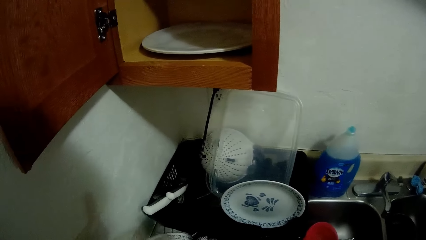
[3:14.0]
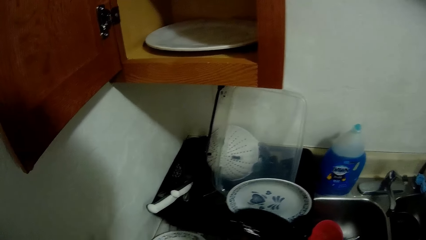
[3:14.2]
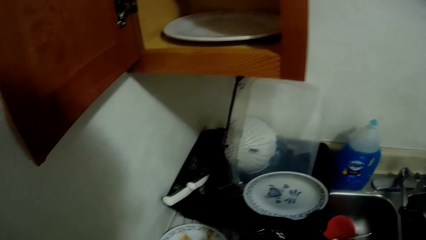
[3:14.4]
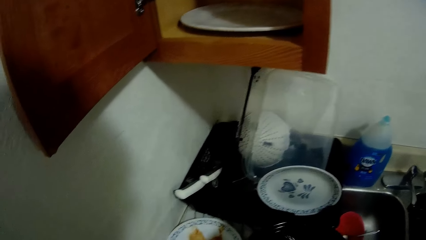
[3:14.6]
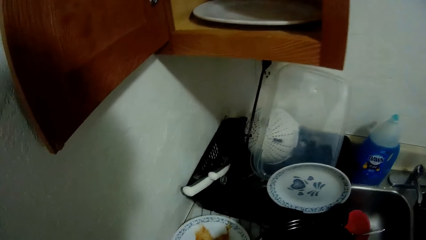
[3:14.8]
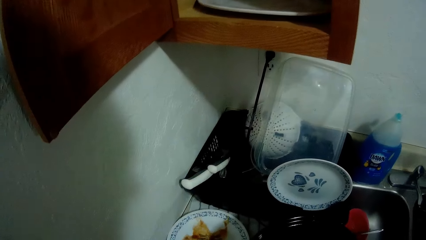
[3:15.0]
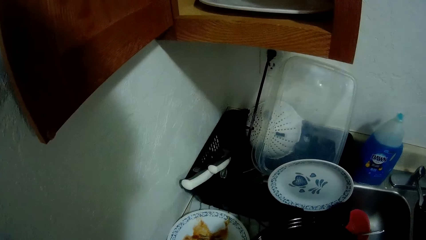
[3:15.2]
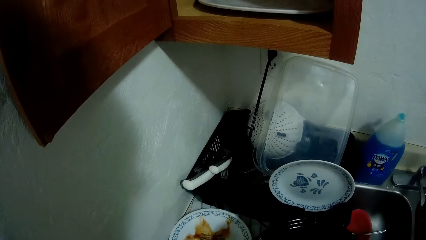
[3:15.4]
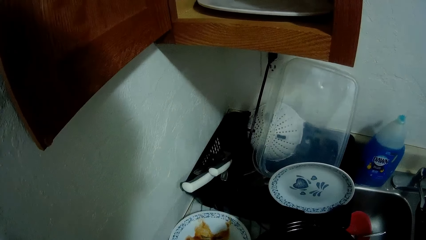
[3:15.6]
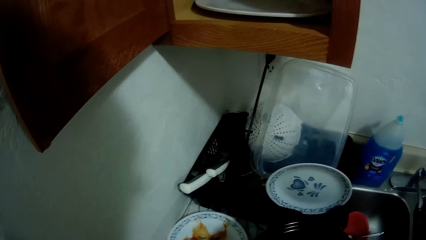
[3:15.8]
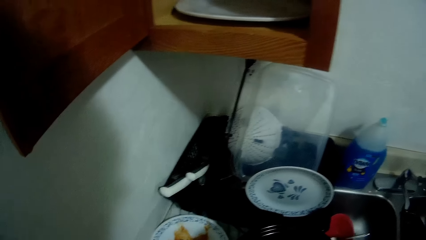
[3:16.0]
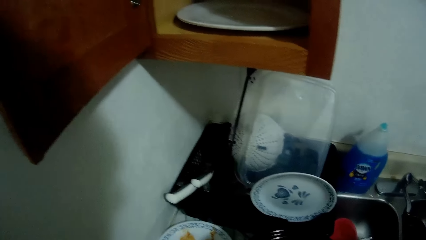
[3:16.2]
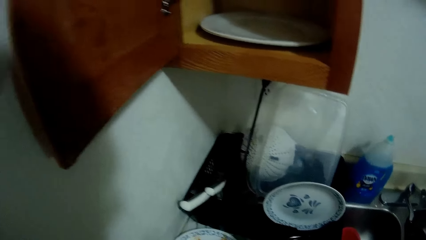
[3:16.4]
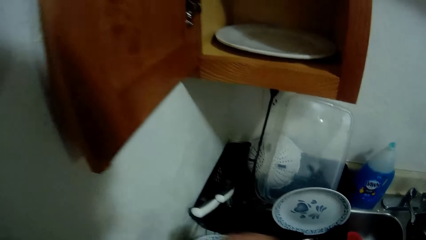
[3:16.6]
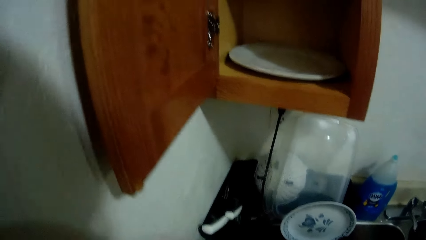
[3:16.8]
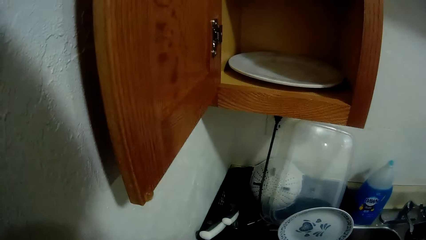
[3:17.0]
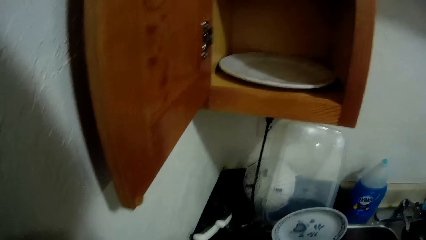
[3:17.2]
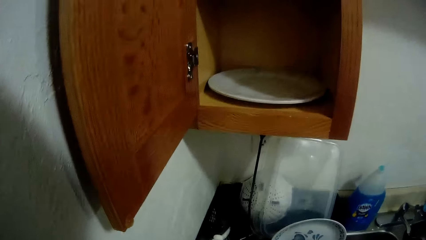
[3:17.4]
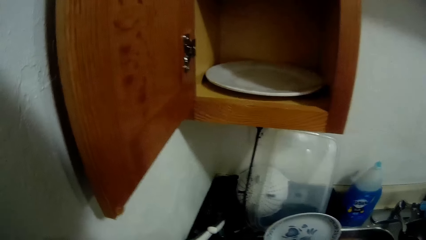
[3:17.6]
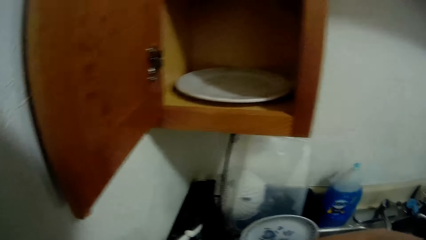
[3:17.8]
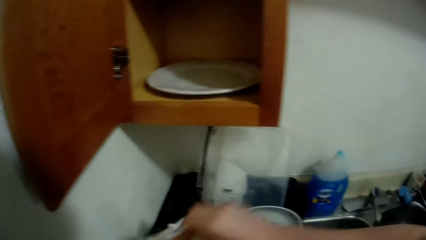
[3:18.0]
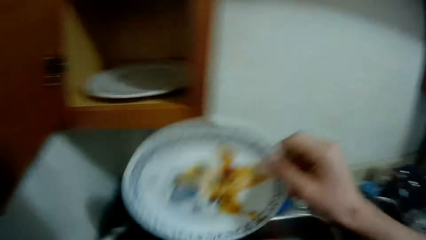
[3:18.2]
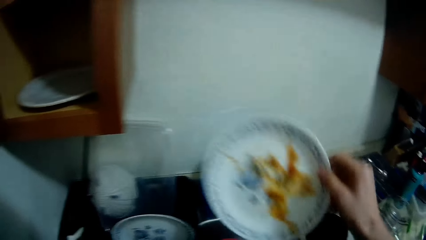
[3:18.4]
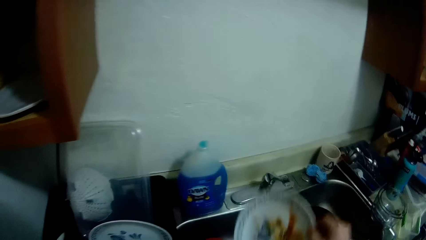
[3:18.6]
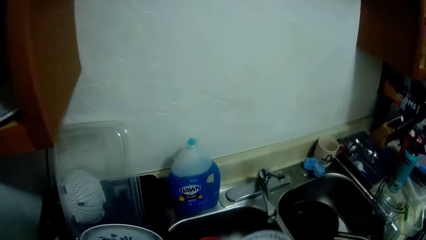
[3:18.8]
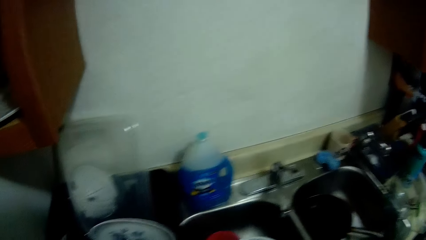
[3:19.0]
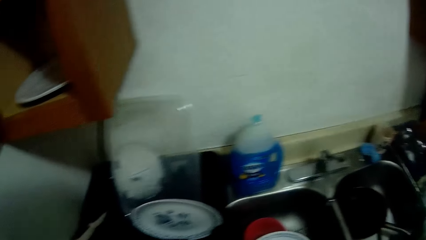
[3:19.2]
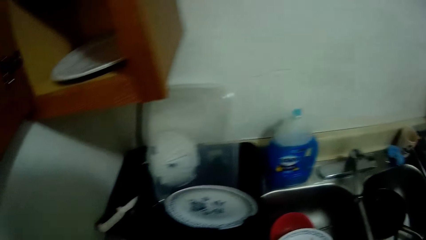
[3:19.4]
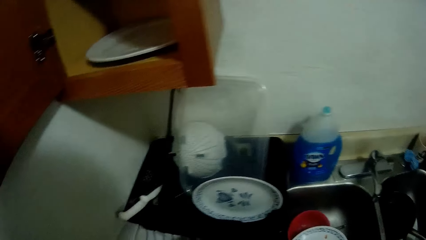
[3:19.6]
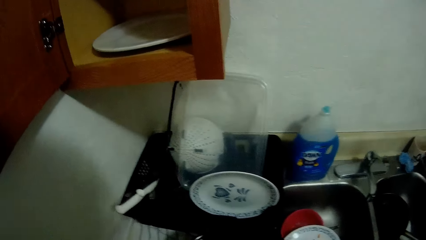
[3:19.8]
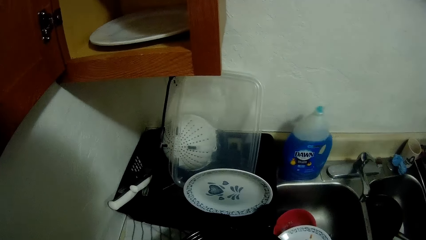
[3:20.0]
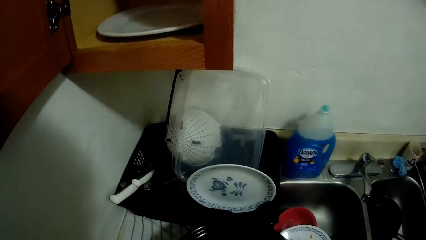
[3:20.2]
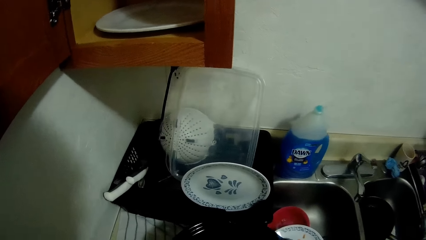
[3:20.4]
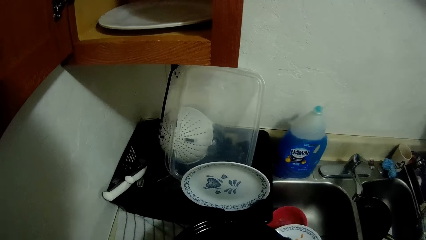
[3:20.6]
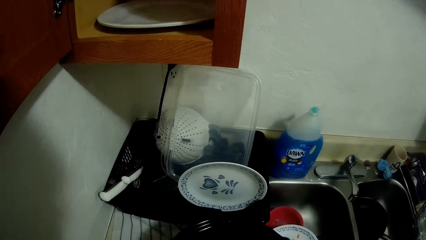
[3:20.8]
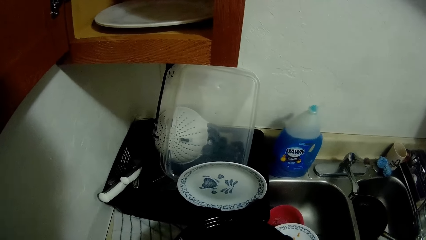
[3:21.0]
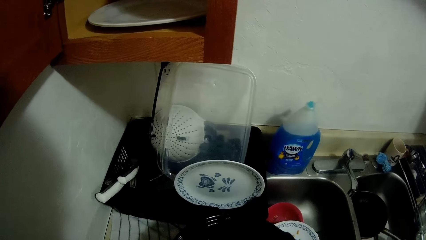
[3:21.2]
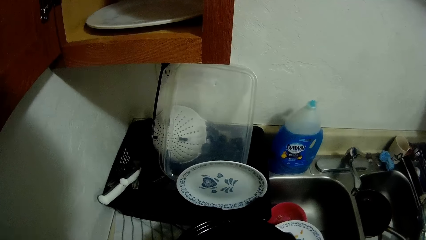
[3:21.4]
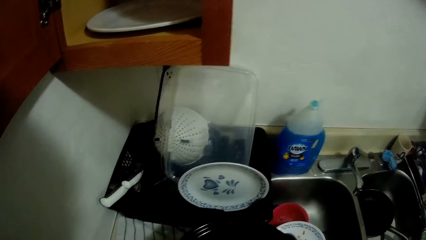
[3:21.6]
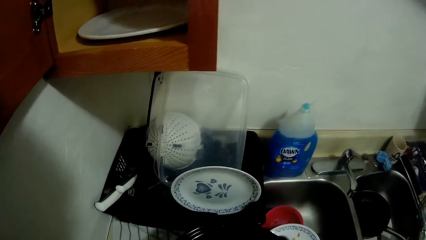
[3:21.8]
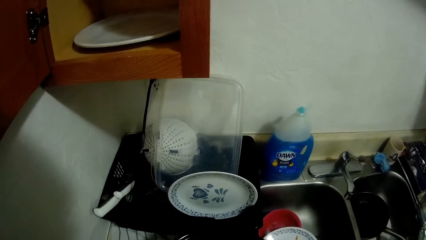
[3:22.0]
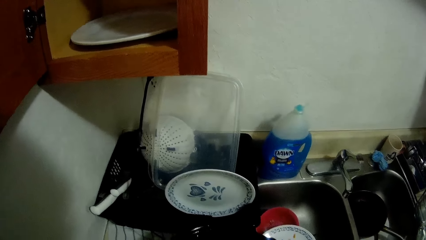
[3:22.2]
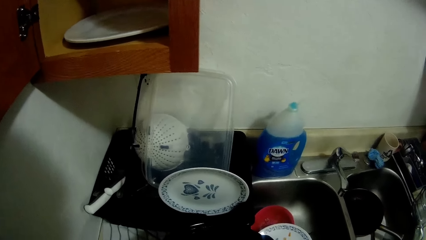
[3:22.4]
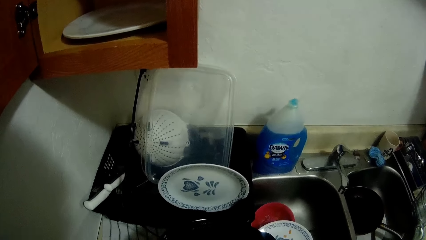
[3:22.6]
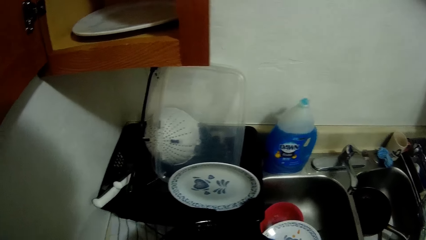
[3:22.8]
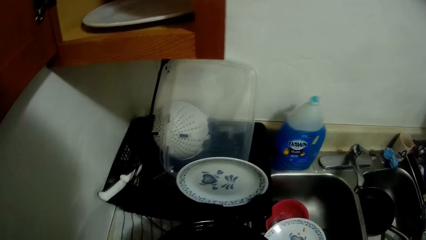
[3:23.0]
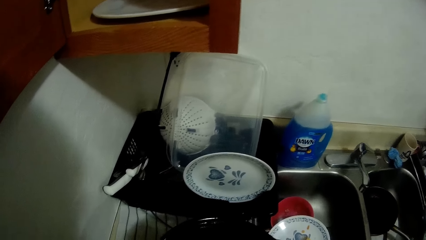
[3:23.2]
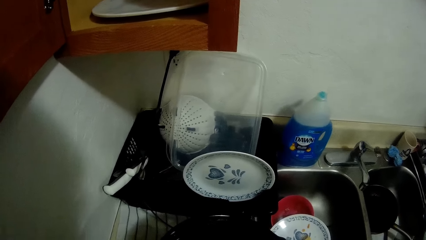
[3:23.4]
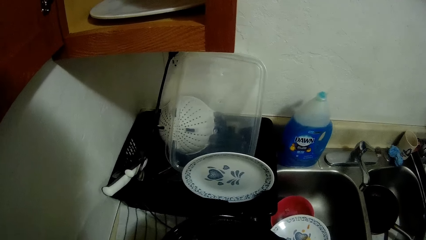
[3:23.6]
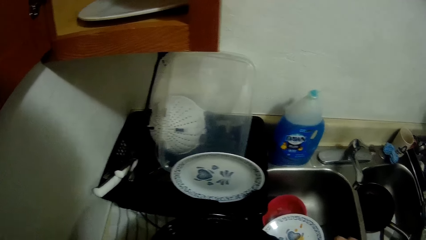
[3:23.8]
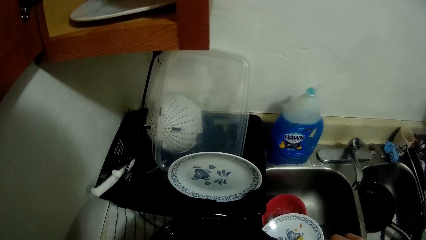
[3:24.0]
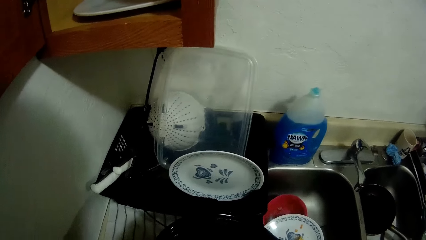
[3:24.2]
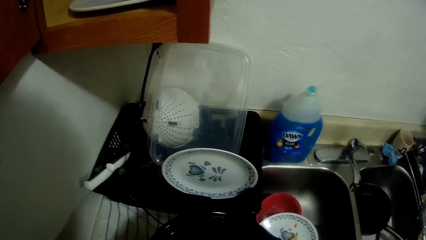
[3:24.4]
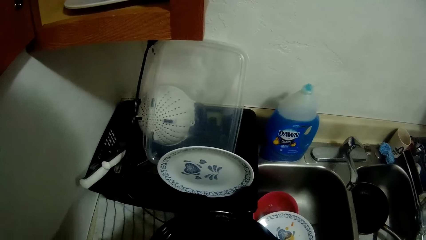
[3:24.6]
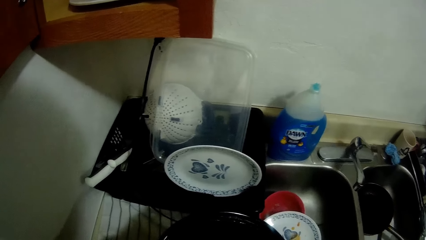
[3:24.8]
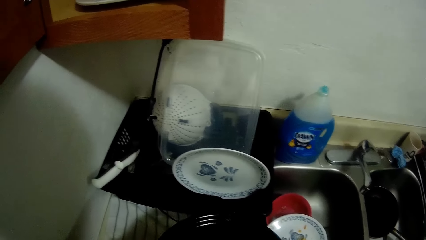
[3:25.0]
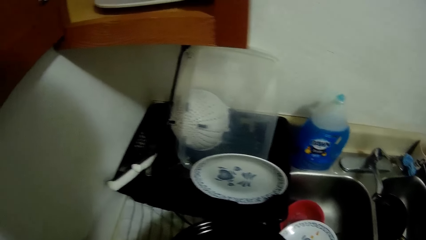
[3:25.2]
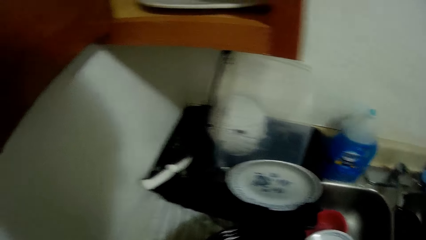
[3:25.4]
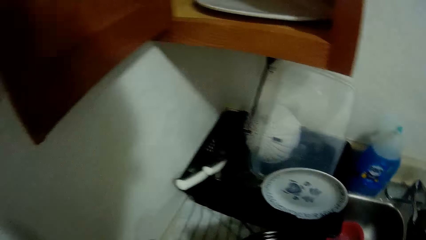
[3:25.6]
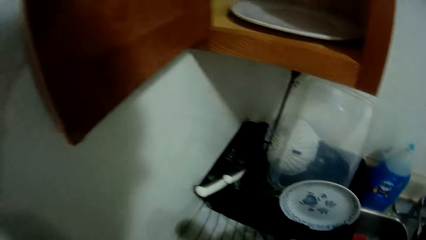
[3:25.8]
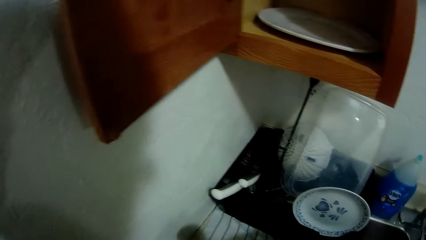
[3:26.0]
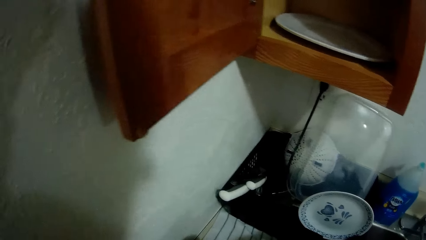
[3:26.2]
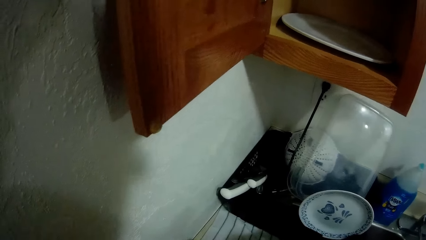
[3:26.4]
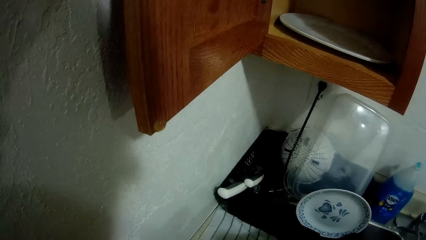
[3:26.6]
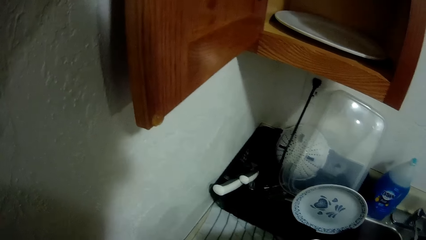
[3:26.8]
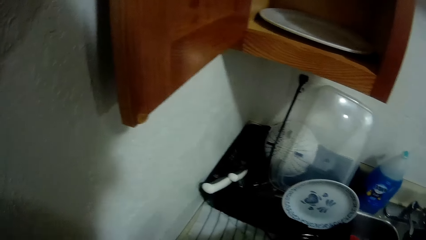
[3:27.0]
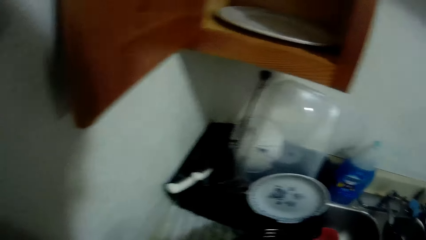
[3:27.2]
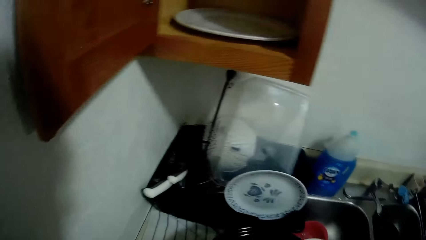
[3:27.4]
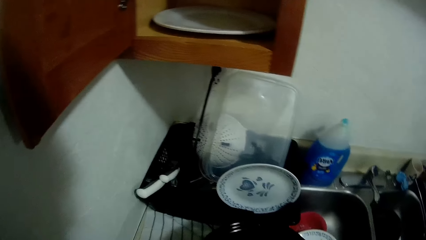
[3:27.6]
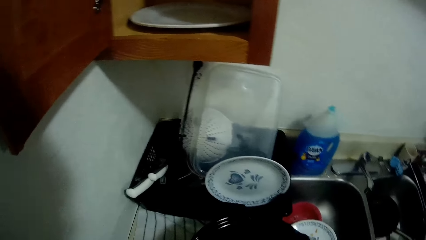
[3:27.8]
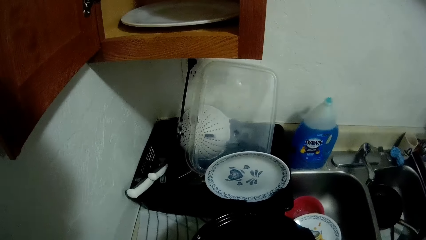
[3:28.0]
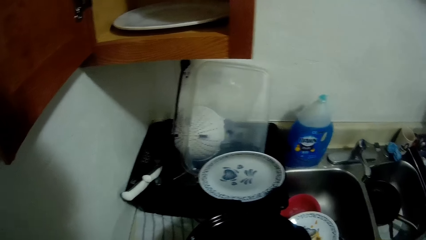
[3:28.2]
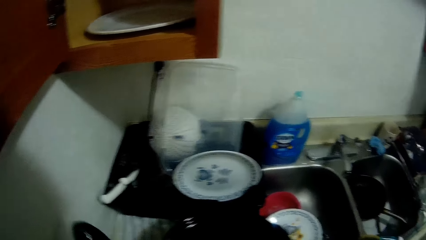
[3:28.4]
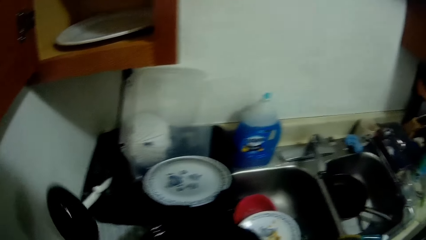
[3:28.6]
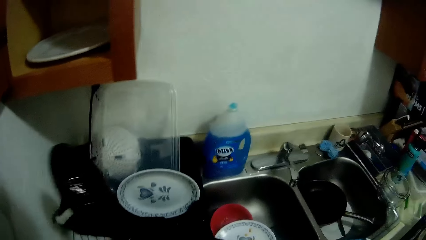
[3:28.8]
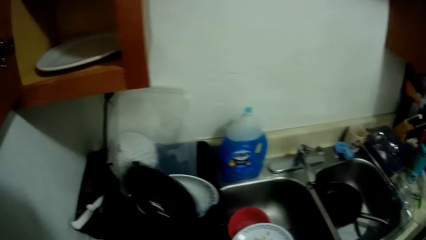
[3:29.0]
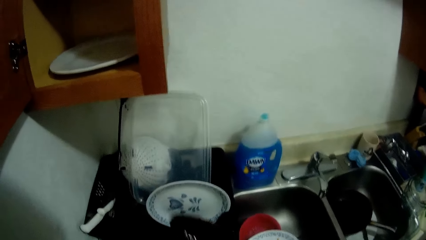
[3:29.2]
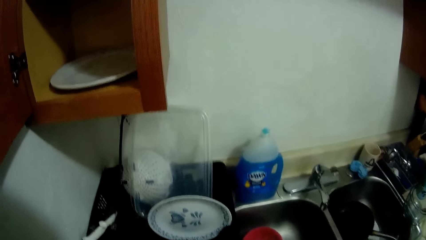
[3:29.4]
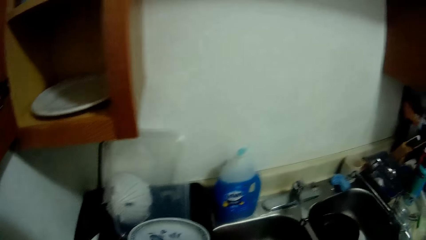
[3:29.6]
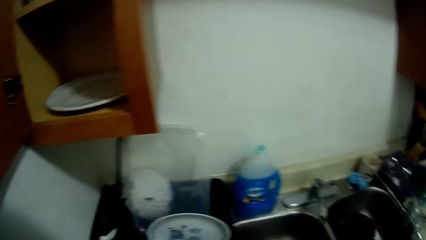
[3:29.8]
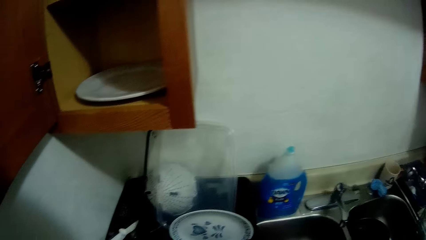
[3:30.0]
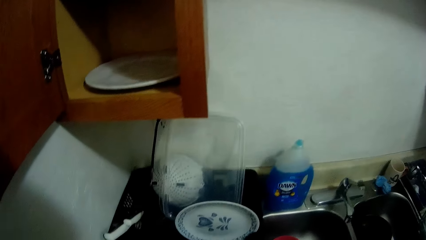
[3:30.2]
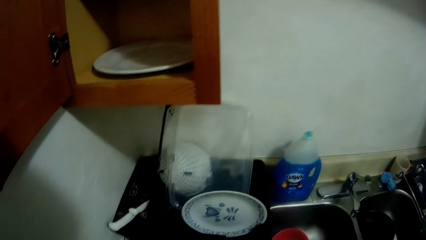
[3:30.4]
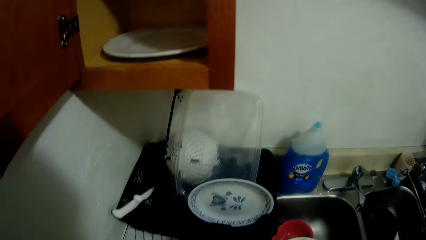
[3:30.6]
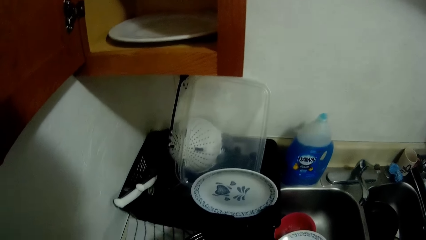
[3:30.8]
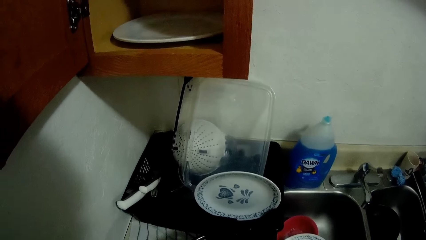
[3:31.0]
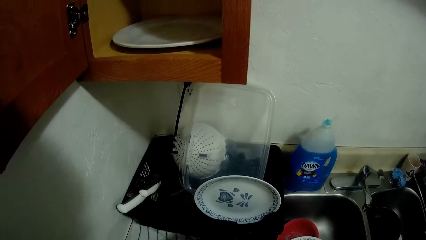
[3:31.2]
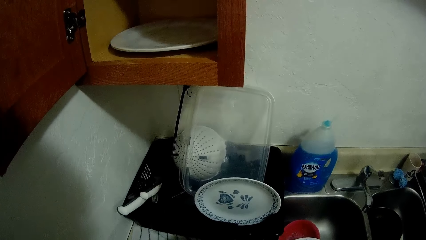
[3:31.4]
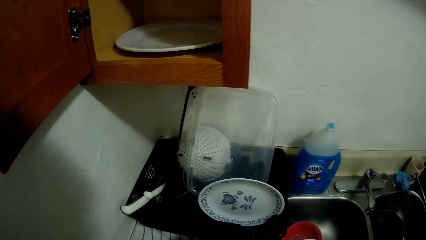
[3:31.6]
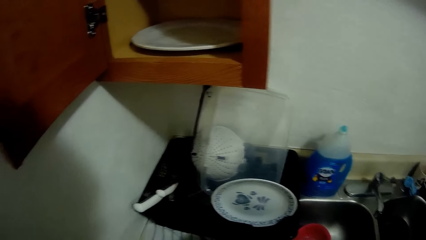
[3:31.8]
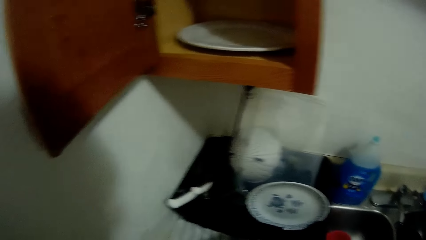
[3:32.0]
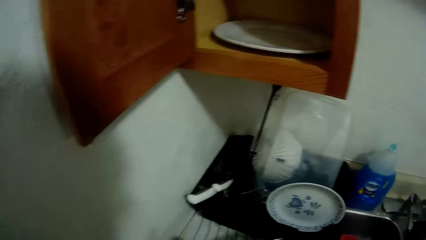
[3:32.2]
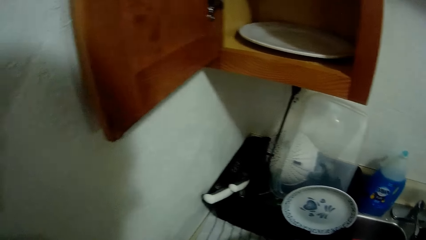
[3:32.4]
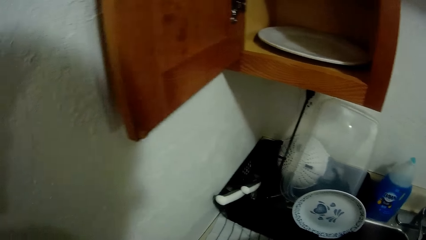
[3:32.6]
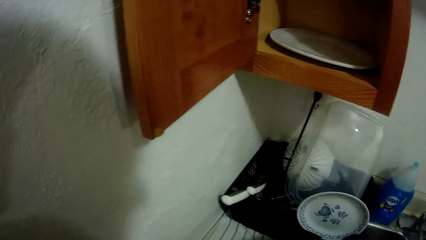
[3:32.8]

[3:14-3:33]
The camera wearer puts down a cooking pot on a kitchen counter. He drops the other plastic bowl on the counter. He picks up the plate from the counter with his right hand. He moves around a kitchen. He drops the plate in a sink. He moves the cooking pot on the kitchen counter.
